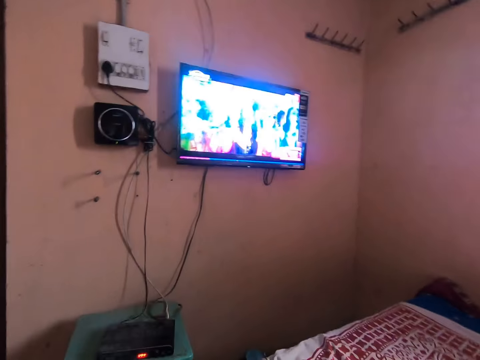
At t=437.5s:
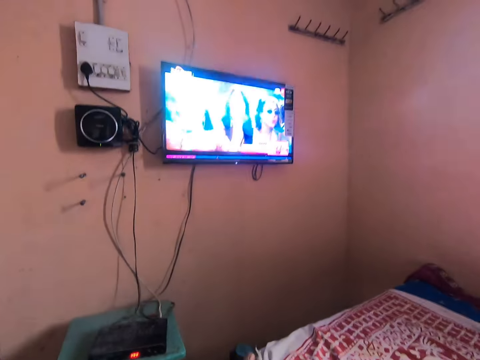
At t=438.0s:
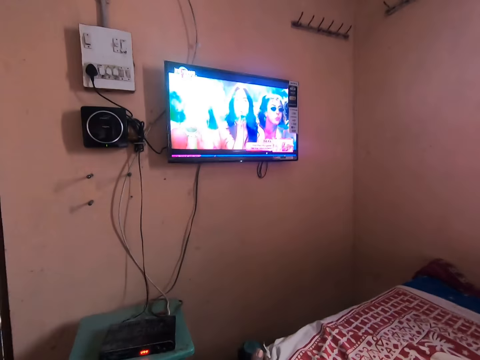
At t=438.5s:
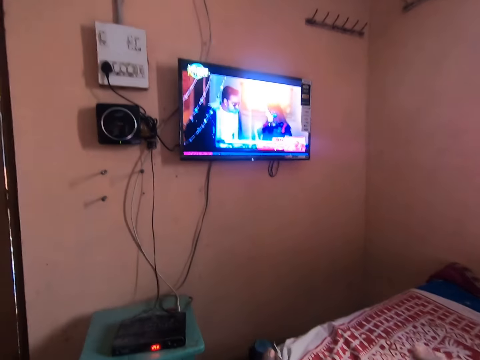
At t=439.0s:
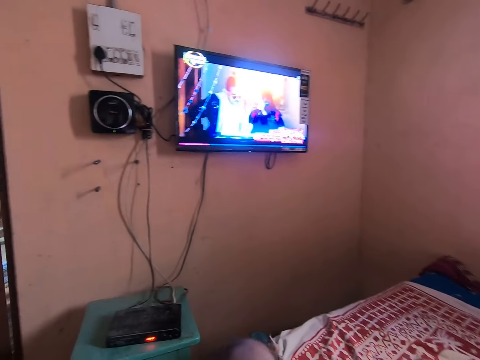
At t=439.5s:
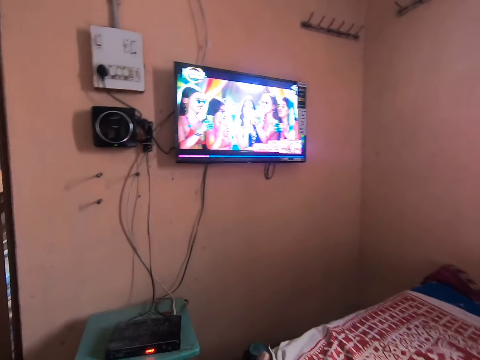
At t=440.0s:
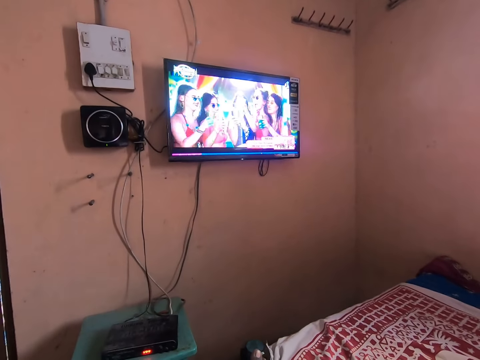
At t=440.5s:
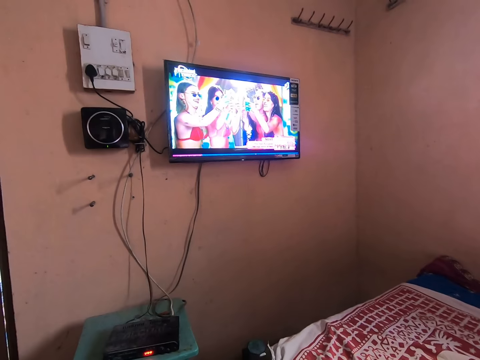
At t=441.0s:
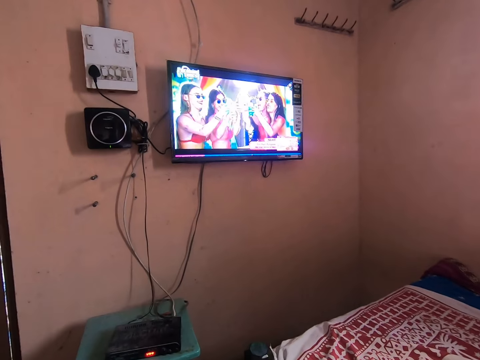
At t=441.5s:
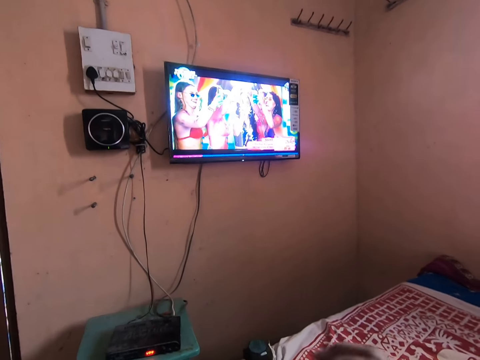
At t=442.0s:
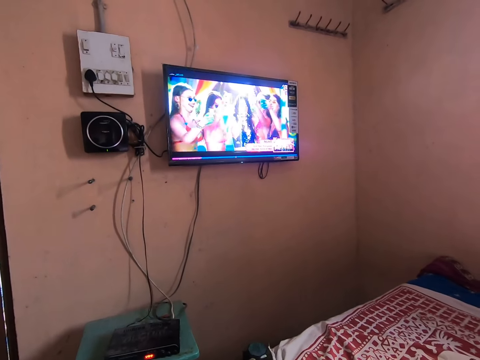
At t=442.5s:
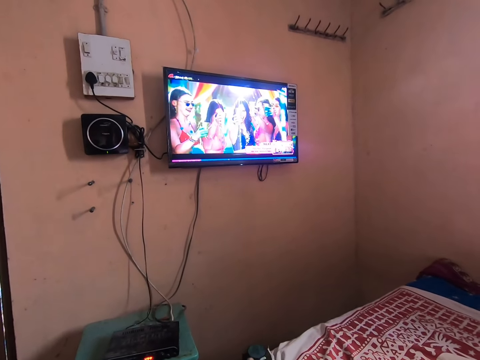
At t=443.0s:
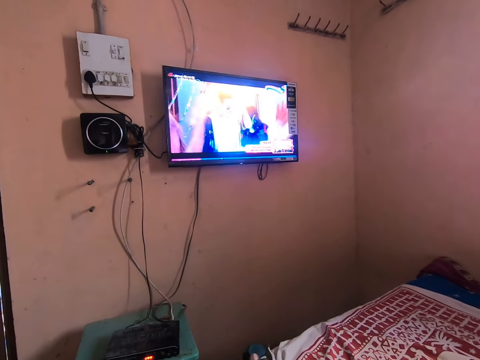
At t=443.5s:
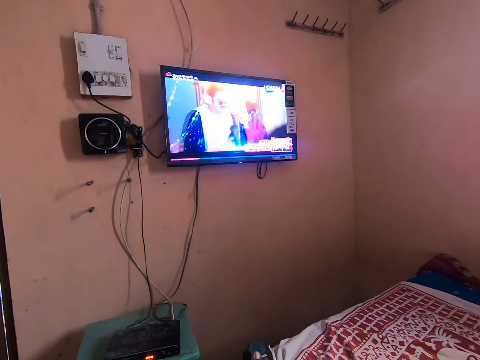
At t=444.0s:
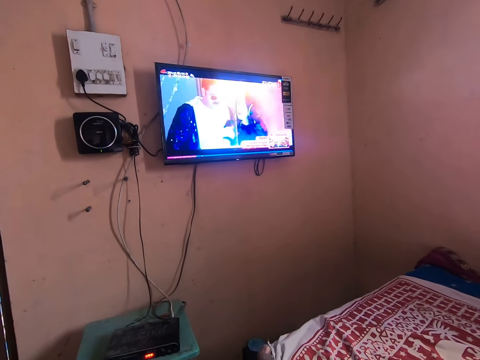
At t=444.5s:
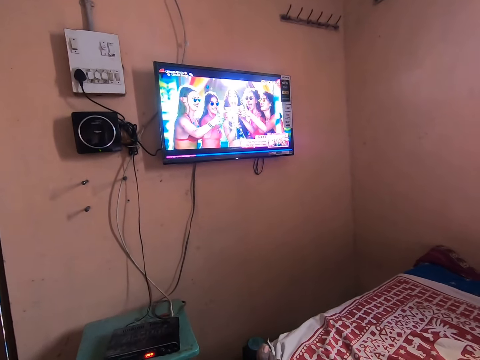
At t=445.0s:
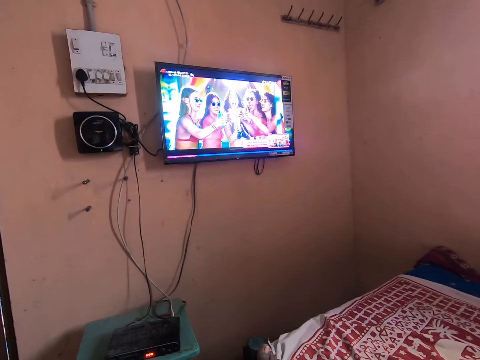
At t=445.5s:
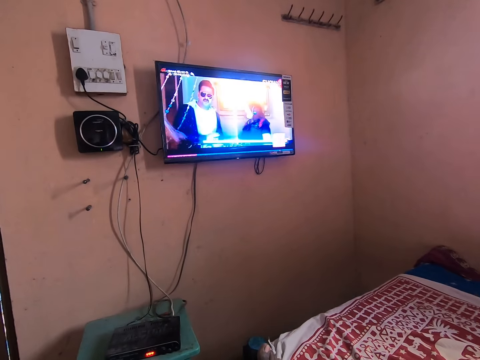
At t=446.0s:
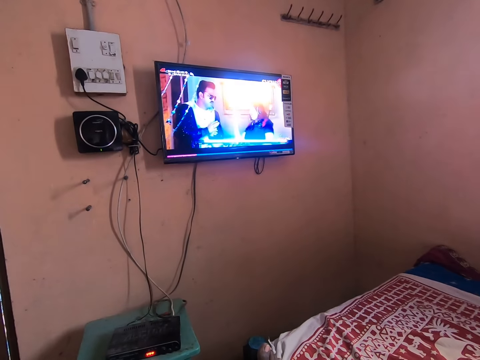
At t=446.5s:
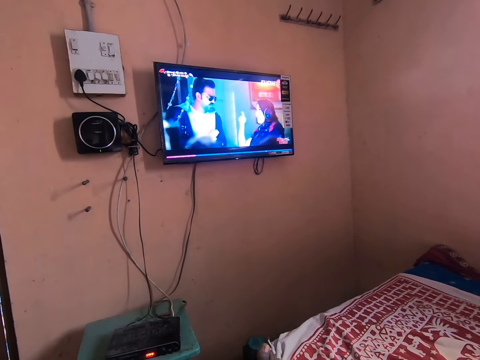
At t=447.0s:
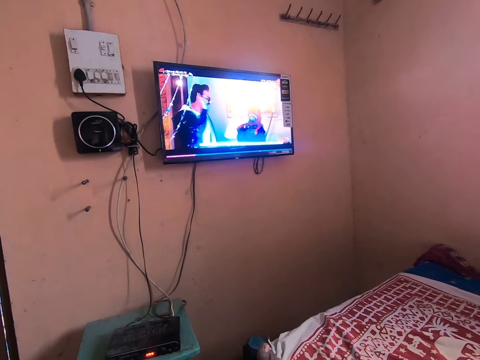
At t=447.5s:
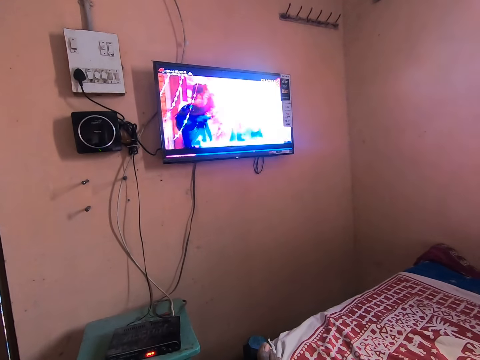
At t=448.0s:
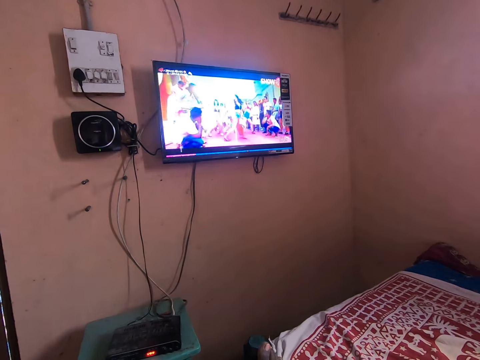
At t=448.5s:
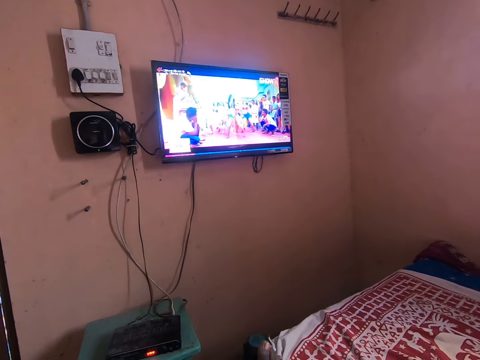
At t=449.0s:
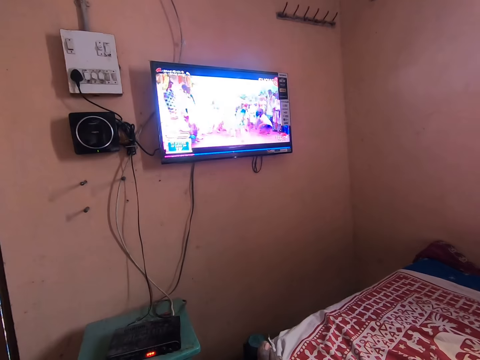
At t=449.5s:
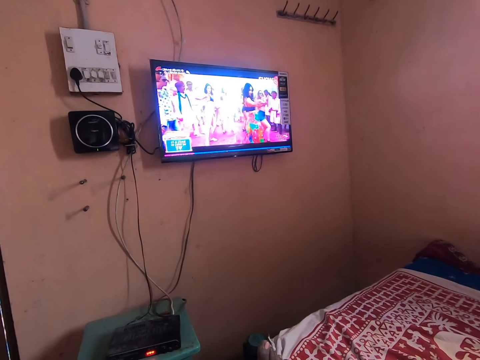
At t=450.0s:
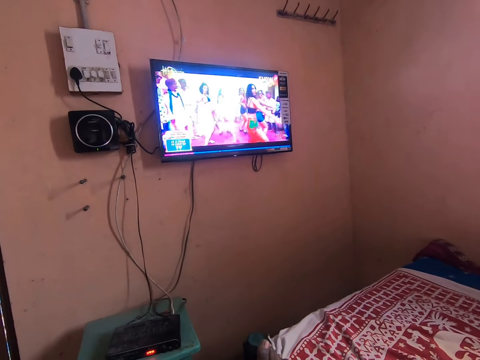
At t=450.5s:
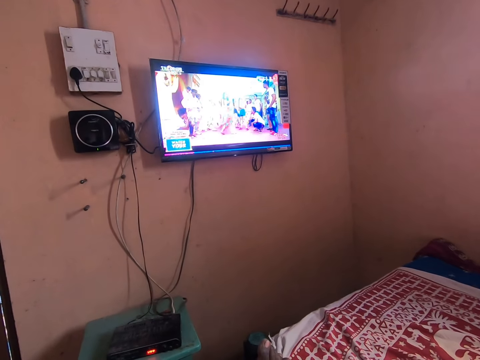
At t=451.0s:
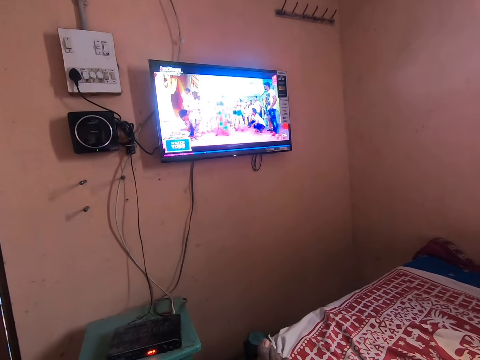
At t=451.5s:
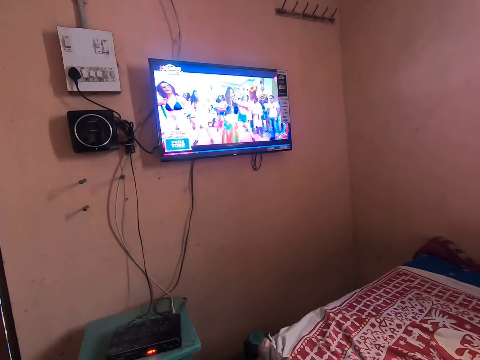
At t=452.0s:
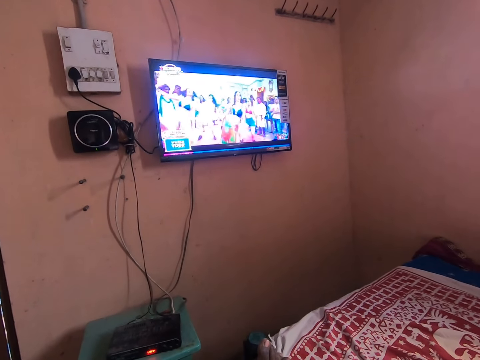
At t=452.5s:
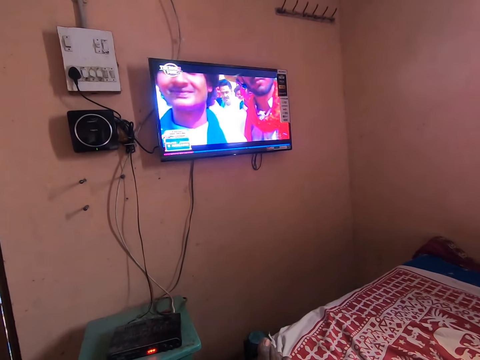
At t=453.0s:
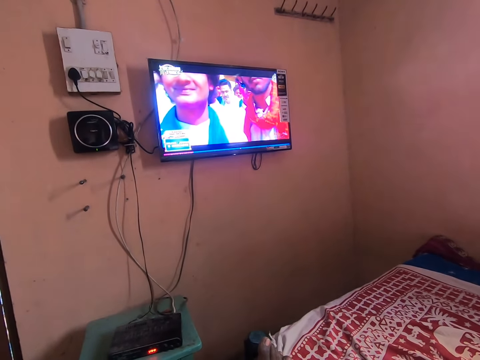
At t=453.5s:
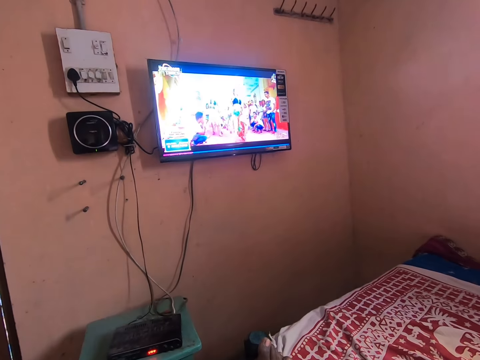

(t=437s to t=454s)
The camera wearer stops for a while.

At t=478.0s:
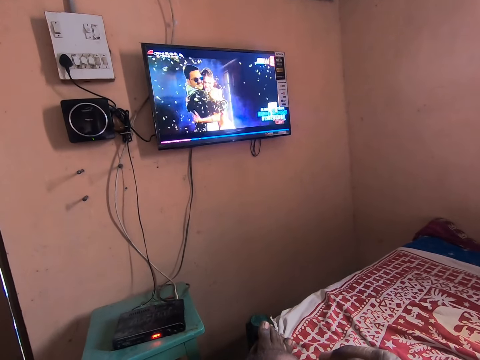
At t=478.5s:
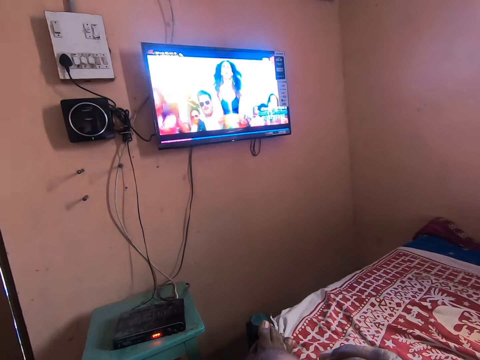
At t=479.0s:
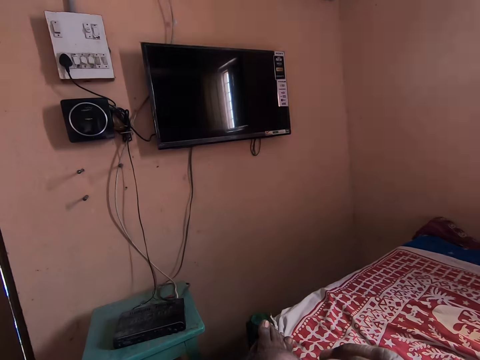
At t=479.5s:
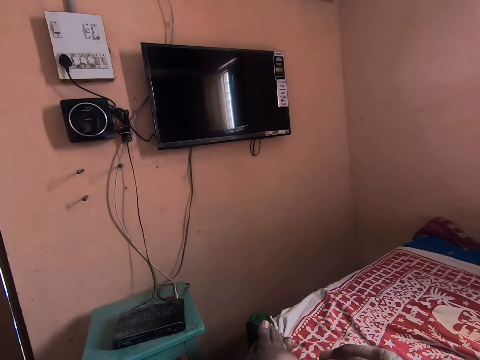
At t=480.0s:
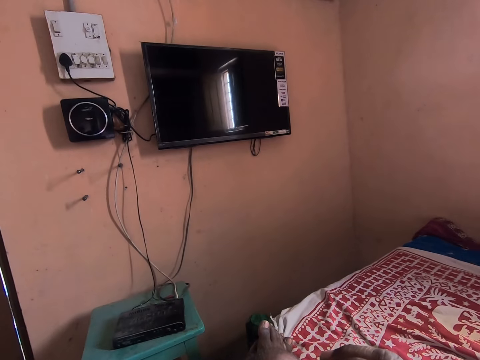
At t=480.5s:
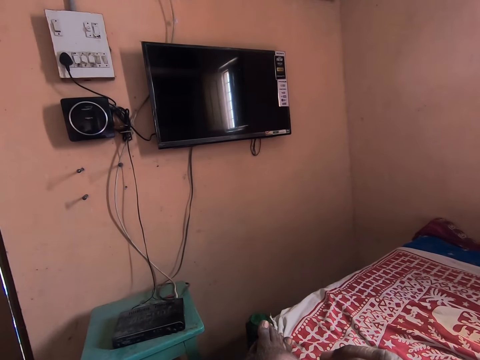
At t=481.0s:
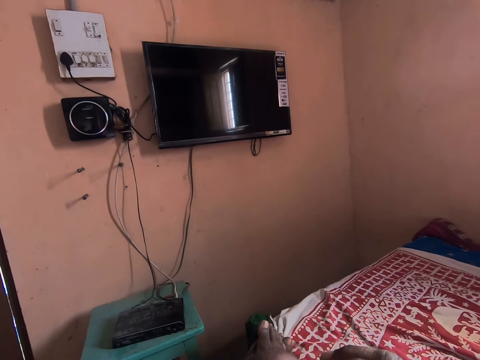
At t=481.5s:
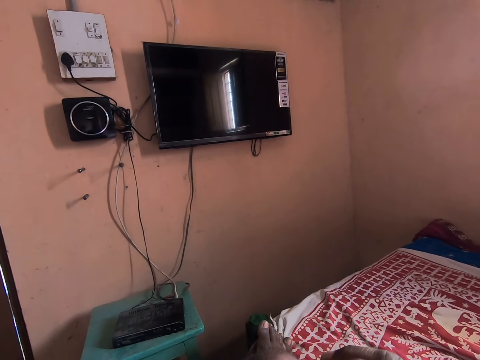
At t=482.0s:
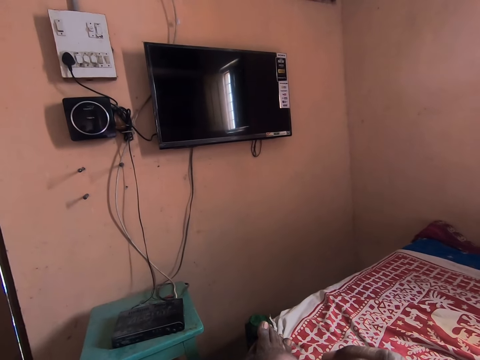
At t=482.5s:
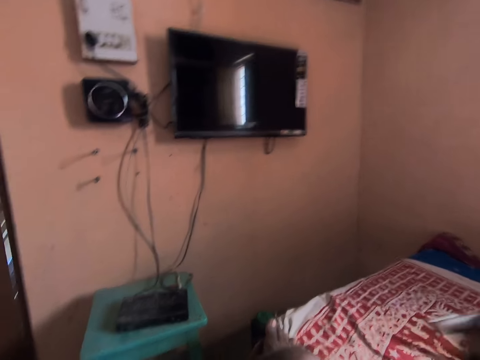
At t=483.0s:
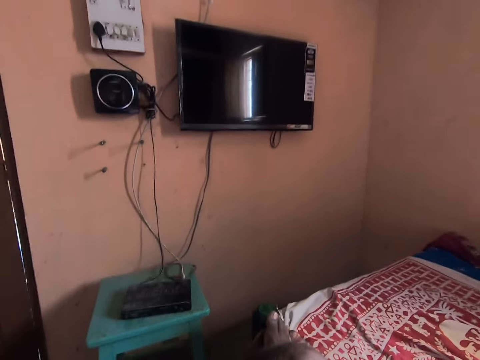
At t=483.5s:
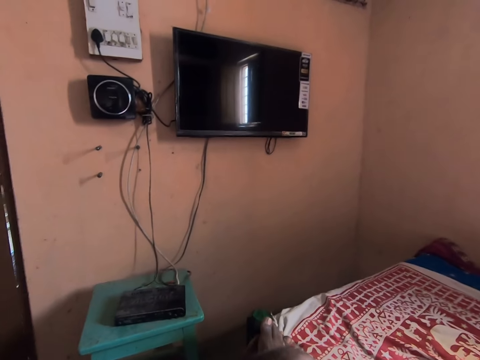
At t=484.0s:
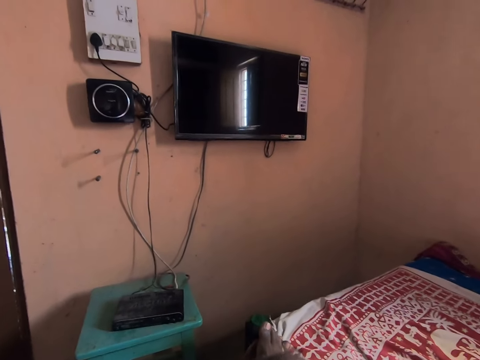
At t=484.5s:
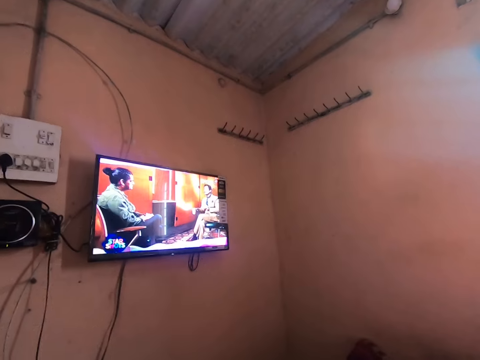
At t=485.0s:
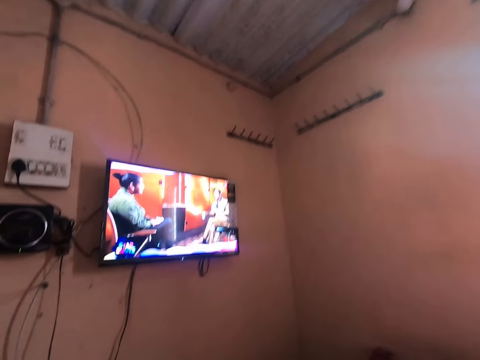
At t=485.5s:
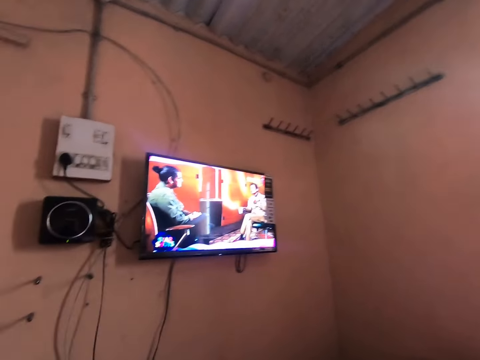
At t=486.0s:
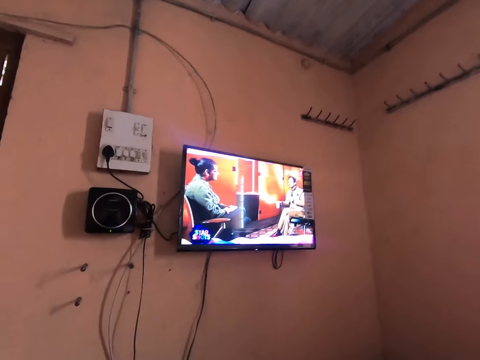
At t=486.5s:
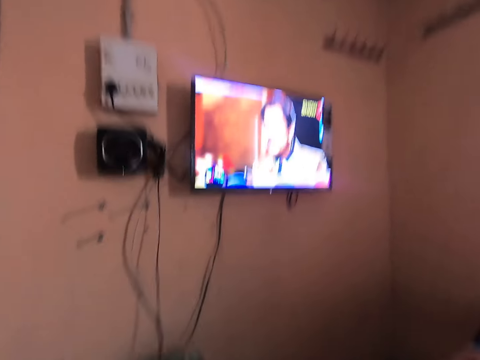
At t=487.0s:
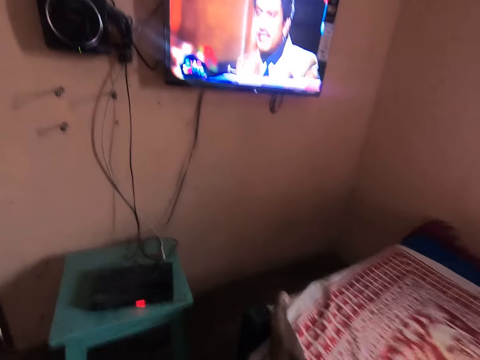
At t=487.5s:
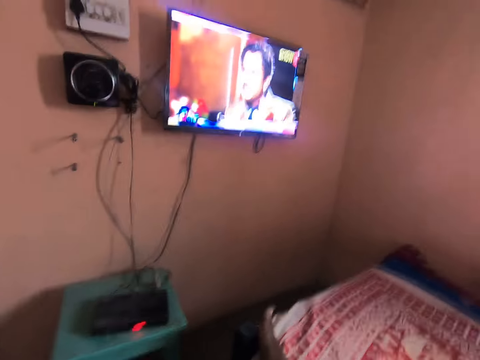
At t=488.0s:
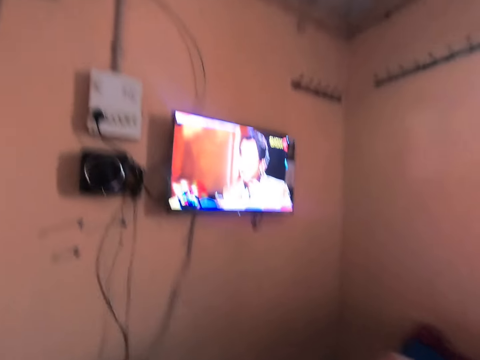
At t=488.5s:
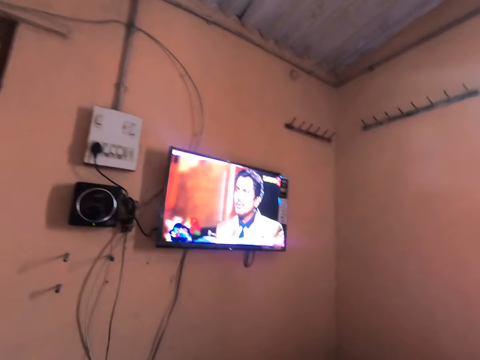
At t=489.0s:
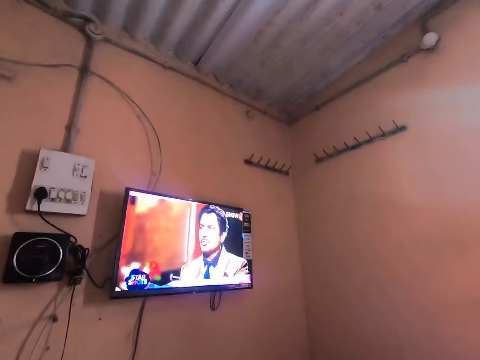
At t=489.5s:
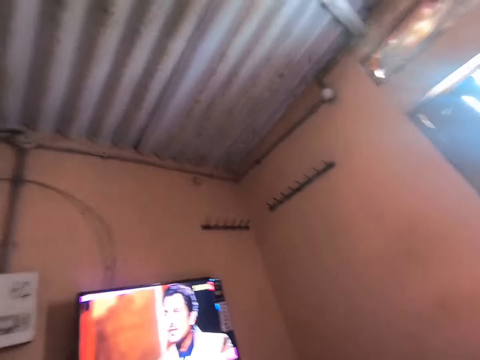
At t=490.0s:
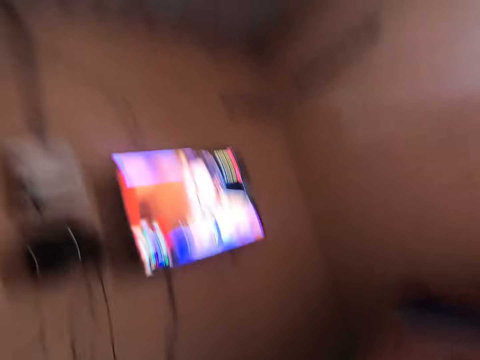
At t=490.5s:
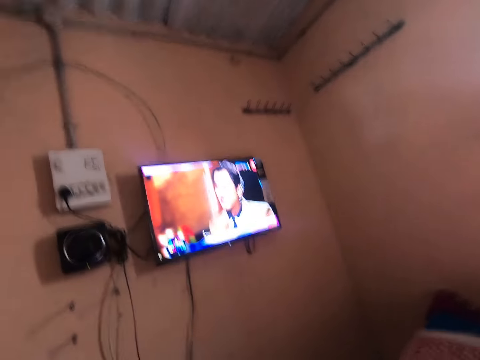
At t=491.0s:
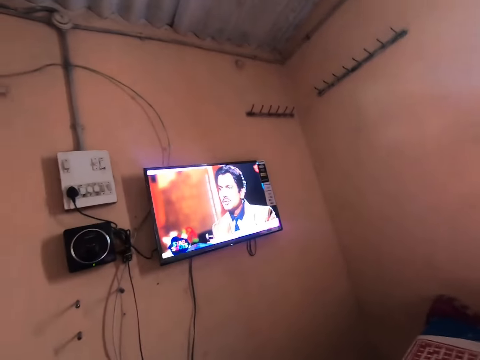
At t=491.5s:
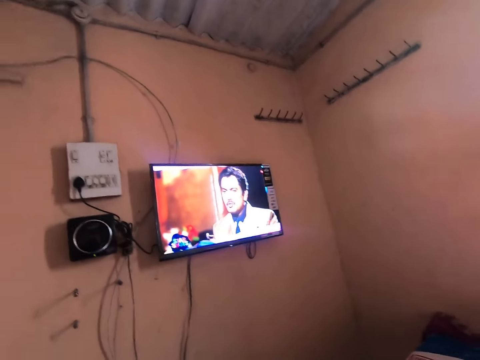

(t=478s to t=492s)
The camera wearer turns off the television. They turn on the television. They watch television.
